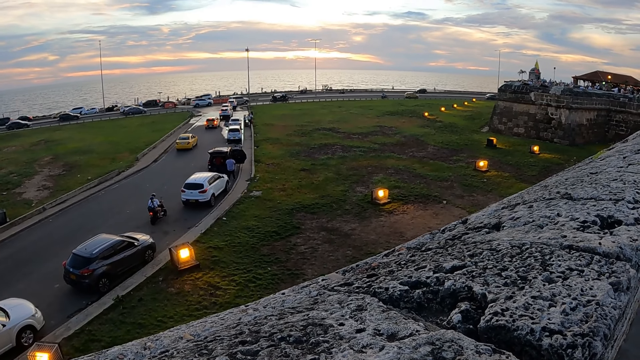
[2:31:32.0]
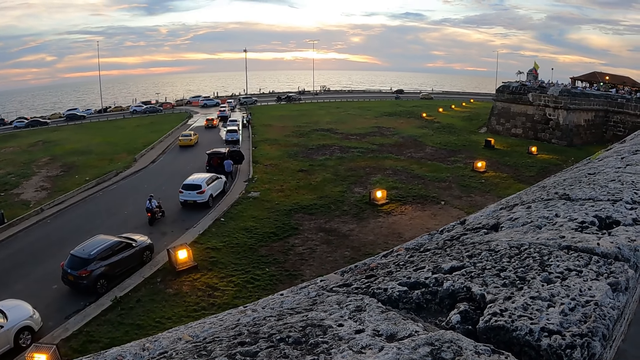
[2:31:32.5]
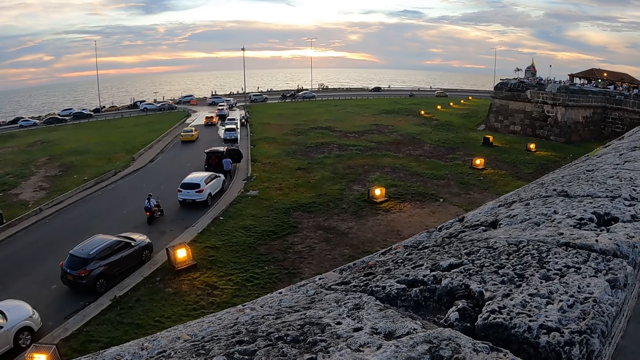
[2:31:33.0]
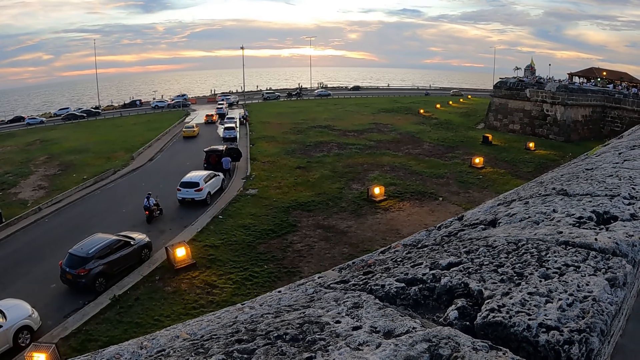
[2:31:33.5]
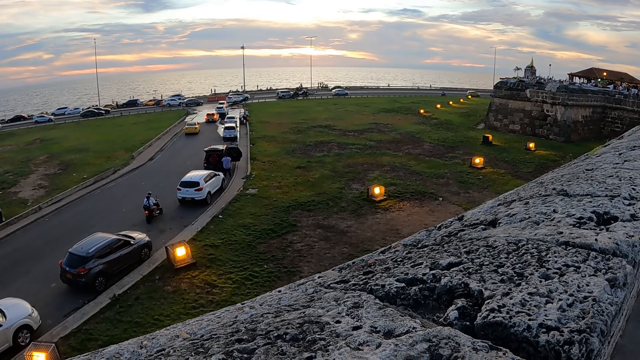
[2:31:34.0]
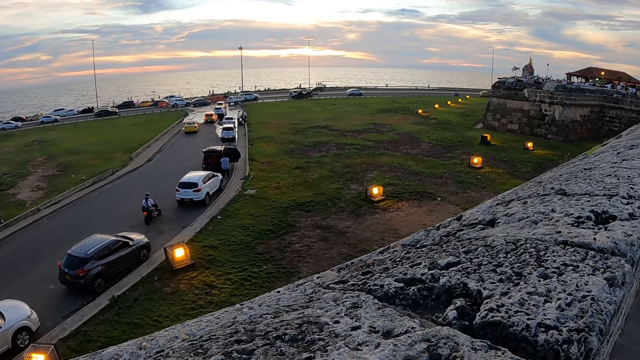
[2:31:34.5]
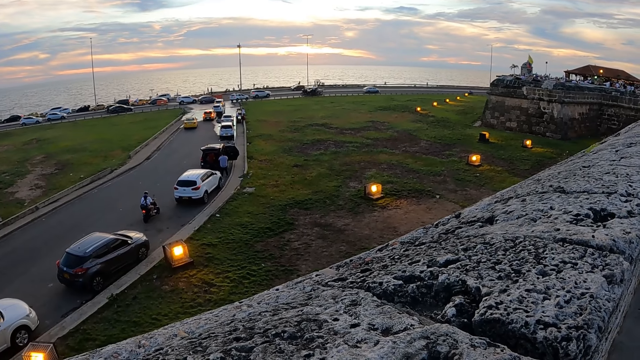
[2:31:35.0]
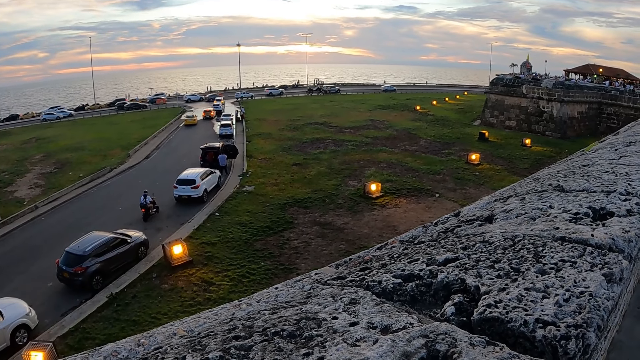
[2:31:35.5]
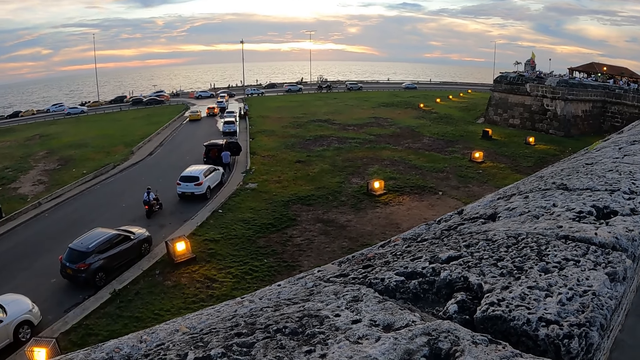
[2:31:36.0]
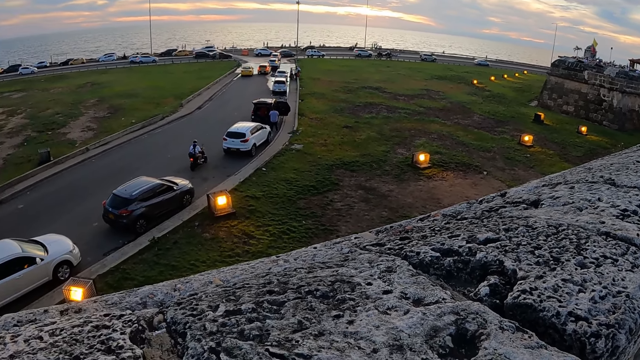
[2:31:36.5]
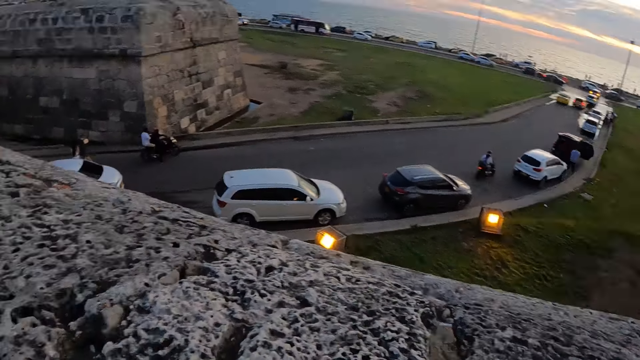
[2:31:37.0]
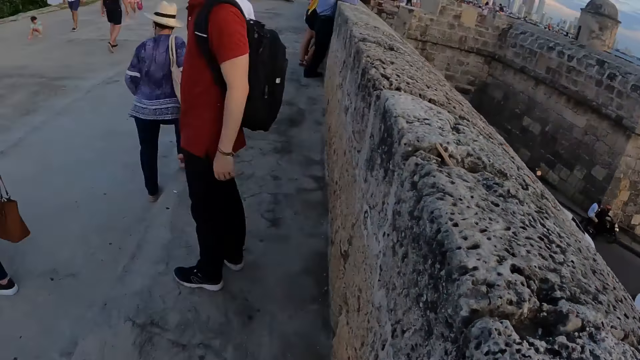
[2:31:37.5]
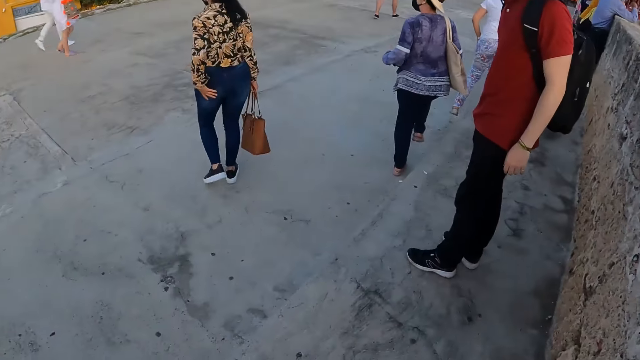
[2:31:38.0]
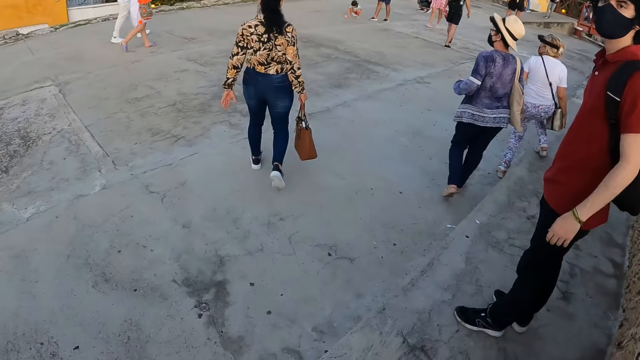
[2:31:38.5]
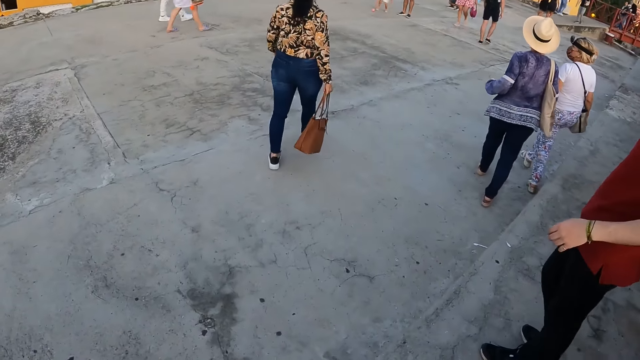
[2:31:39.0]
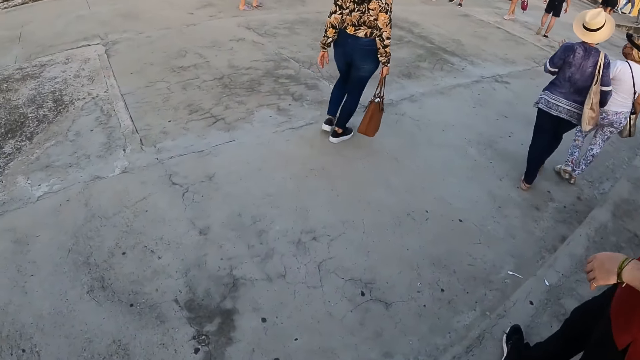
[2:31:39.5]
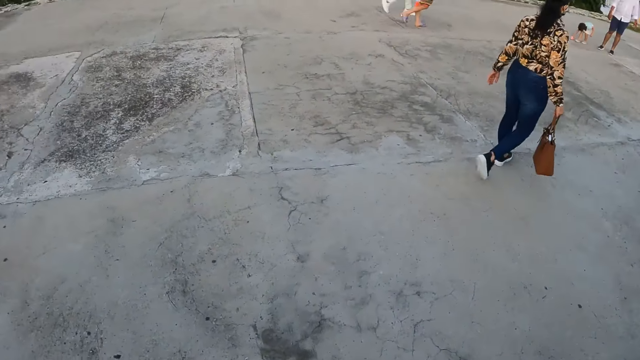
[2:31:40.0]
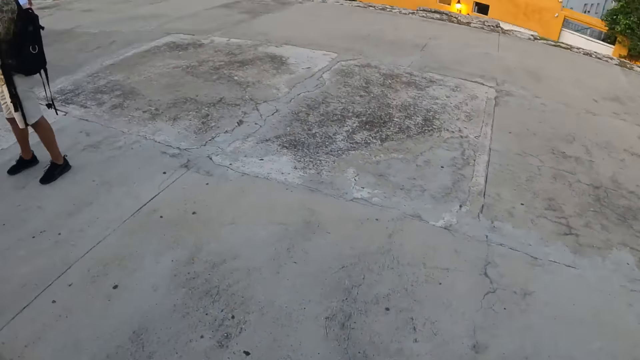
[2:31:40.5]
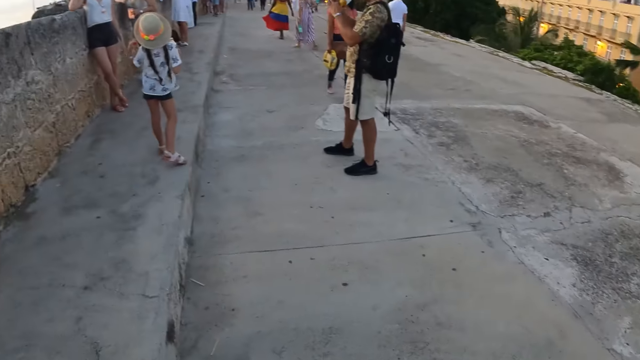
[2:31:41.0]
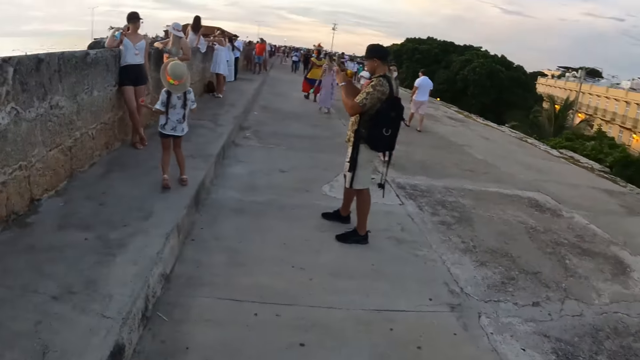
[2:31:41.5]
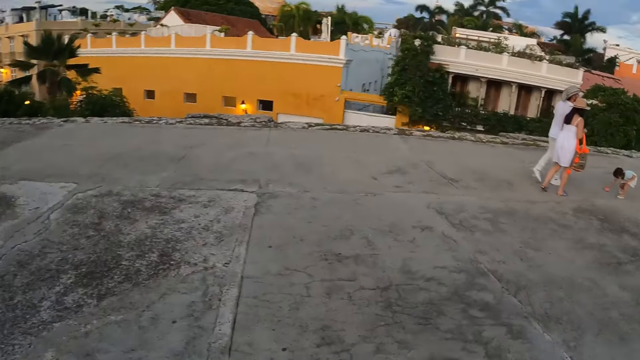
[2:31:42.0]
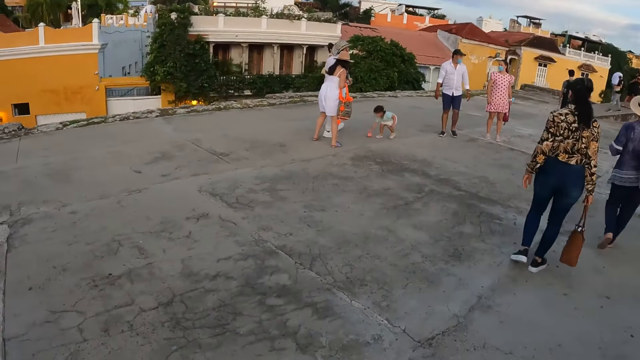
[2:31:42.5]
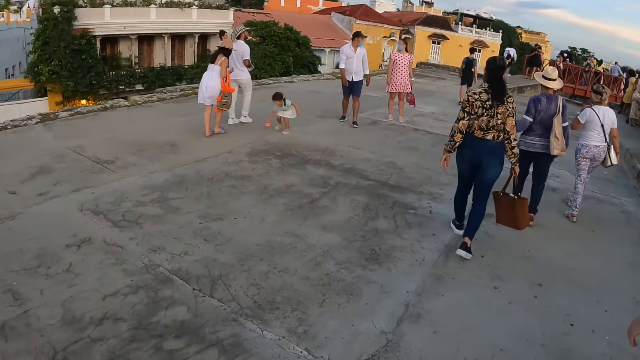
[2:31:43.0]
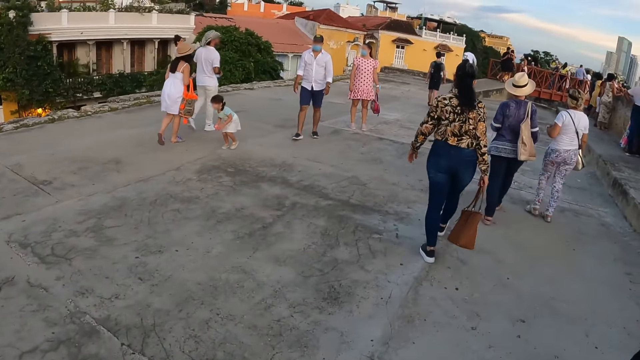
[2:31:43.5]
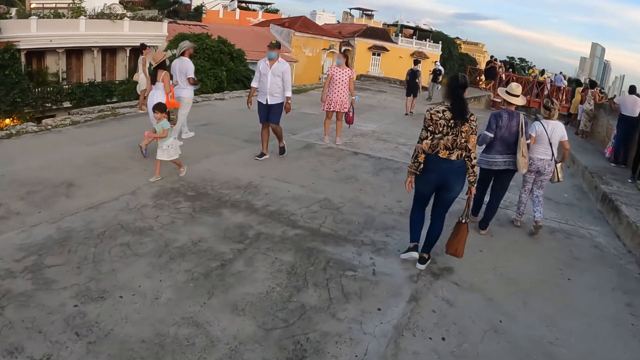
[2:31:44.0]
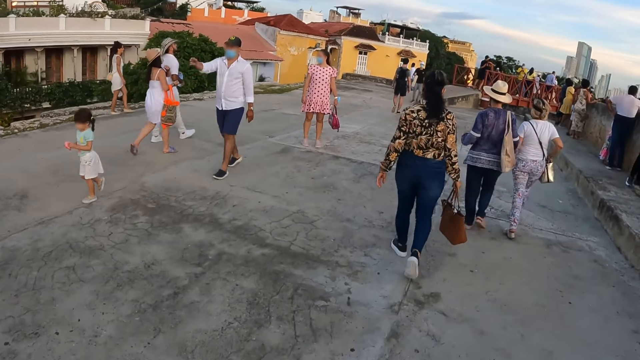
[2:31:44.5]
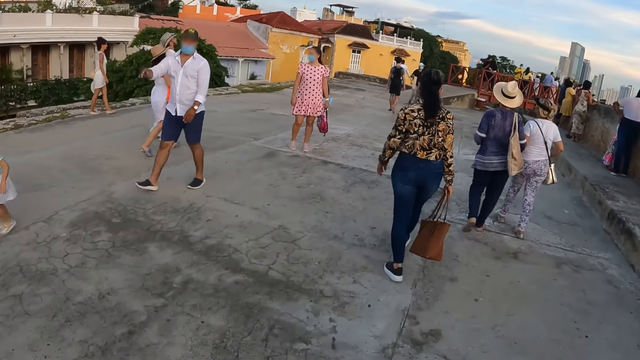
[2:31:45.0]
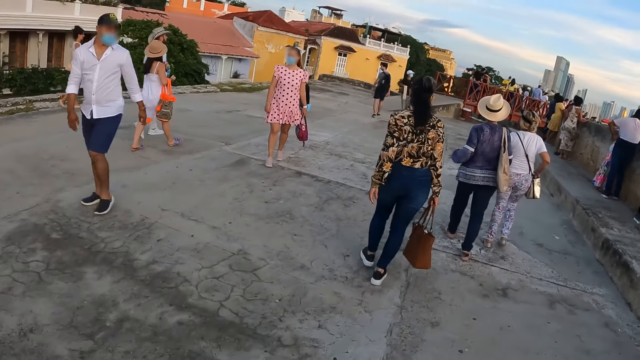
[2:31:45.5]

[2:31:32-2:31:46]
A woman walks away. Another woman walks along. The camera wearer walks towards the beach. The first woman walks behind the other woman.

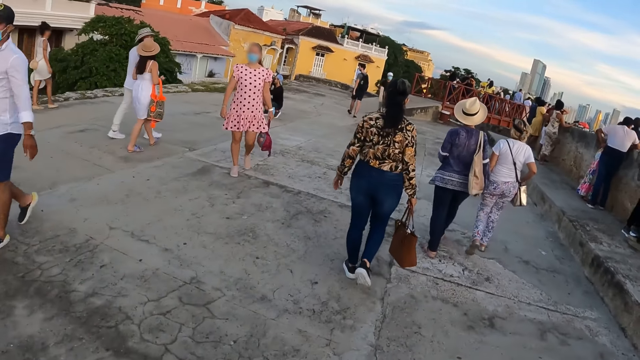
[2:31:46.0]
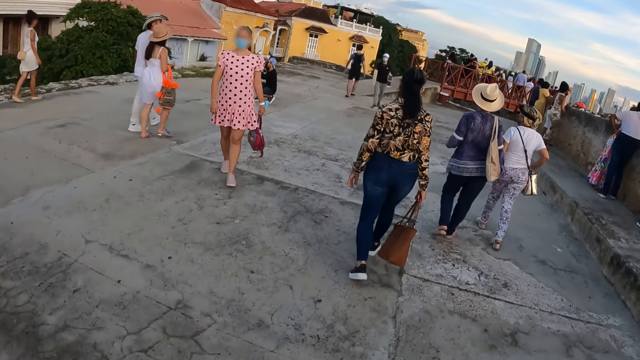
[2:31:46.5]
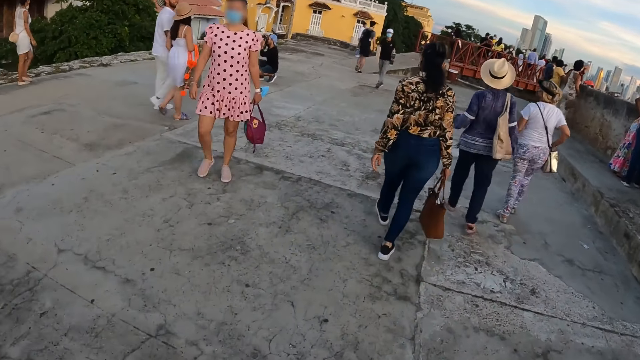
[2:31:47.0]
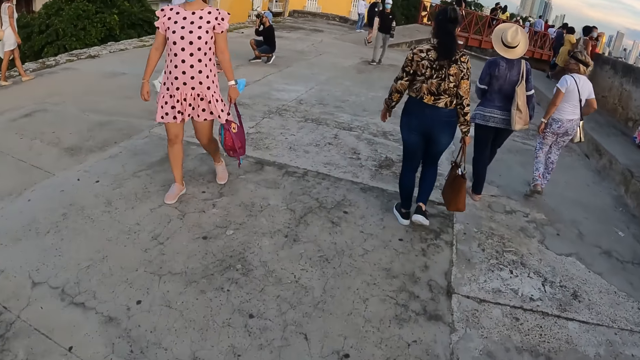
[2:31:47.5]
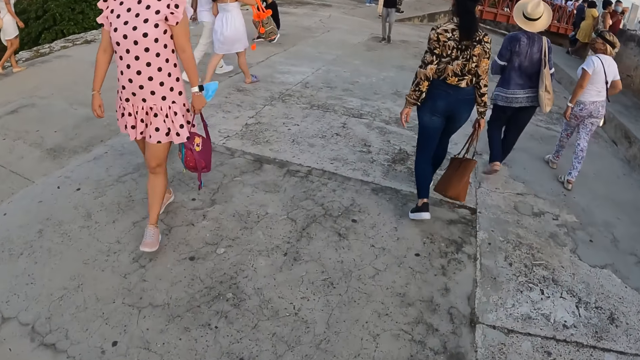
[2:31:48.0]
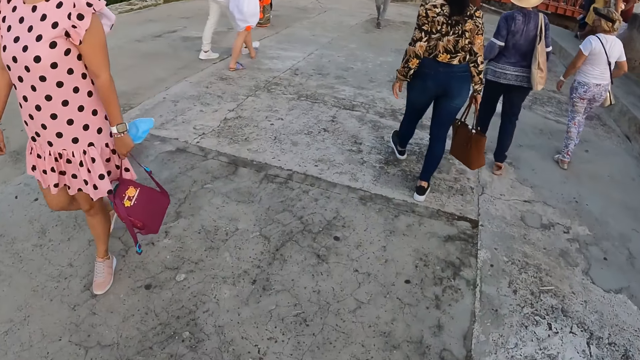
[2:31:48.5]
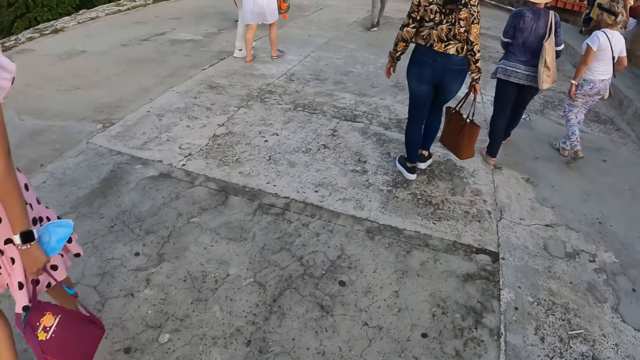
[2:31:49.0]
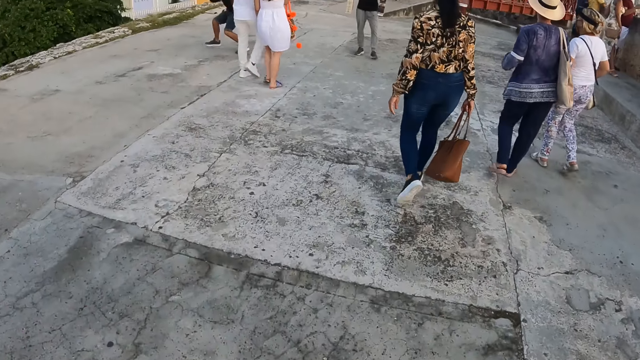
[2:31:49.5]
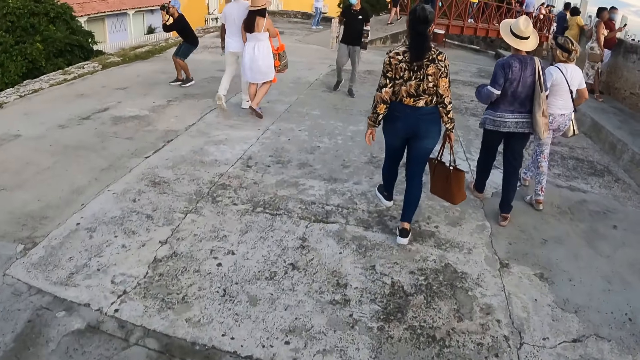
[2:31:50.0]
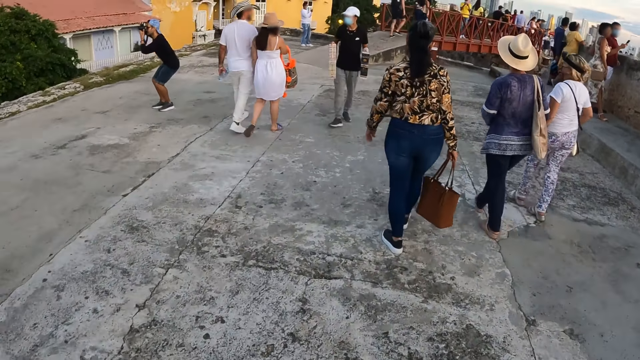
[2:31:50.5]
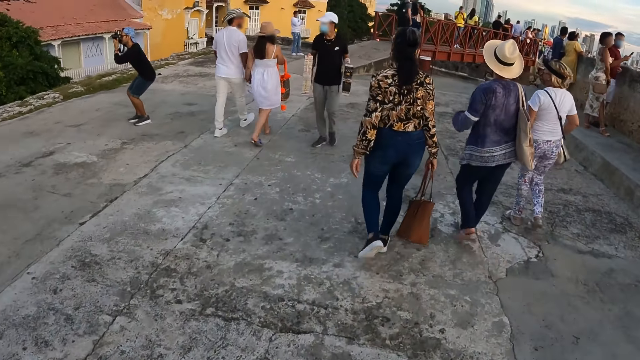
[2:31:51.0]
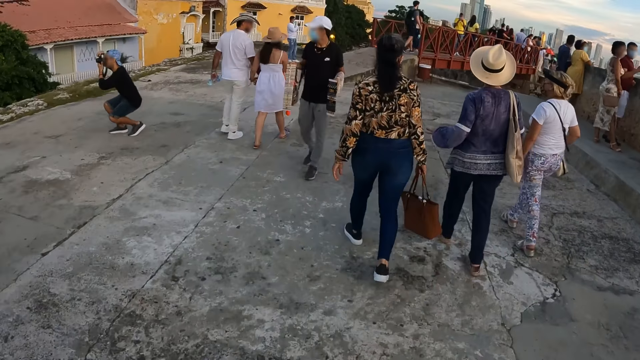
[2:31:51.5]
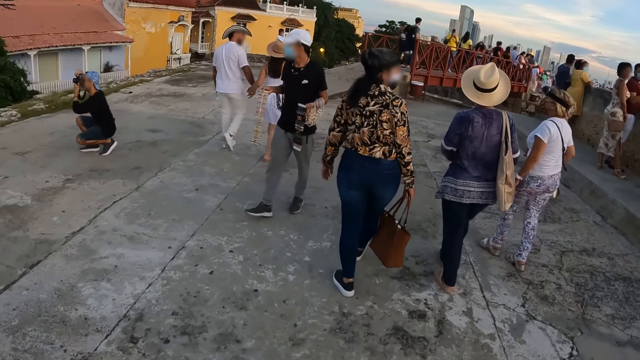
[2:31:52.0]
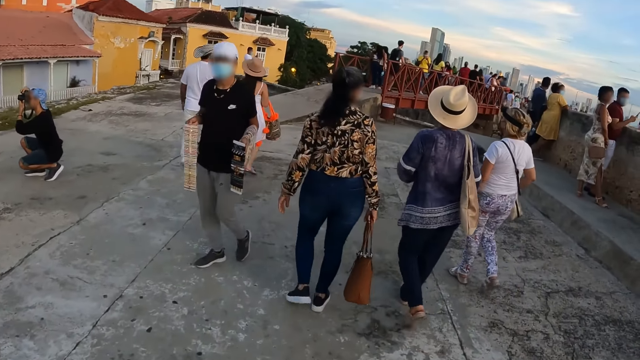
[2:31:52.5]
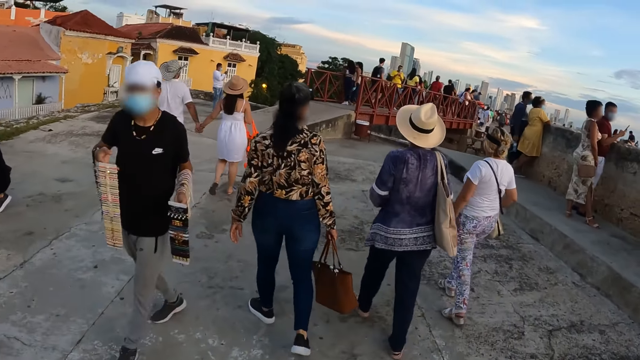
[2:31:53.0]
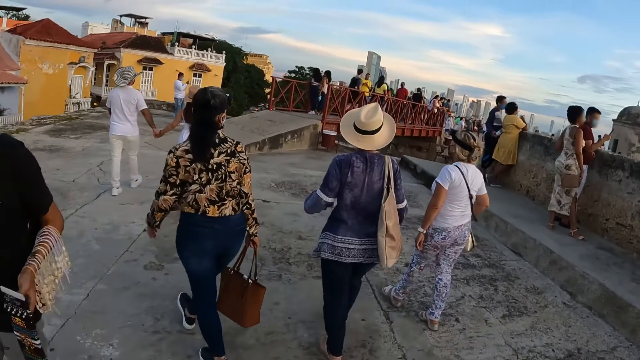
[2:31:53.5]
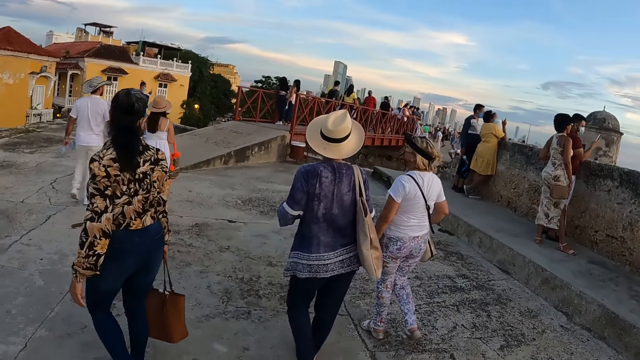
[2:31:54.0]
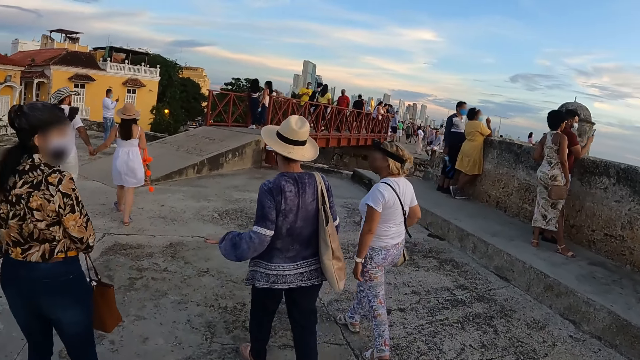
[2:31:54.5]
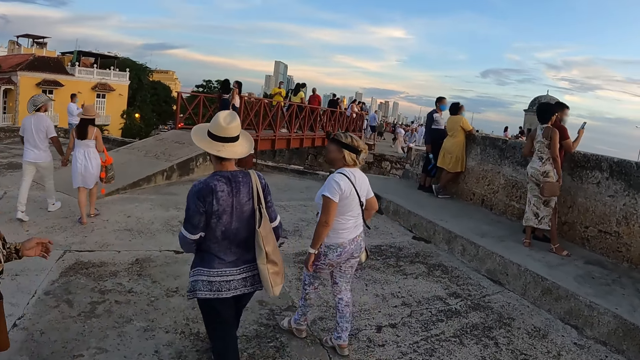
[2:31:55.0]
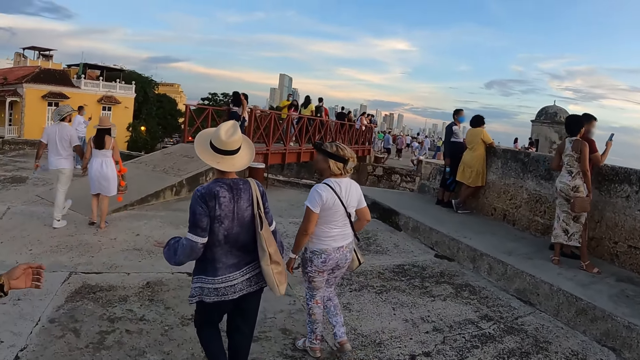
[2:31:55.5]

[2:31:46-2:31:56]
A woman walks along another woman. A third woman walks along the second woman.
